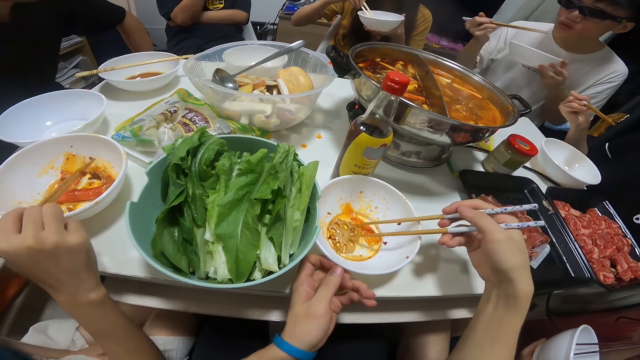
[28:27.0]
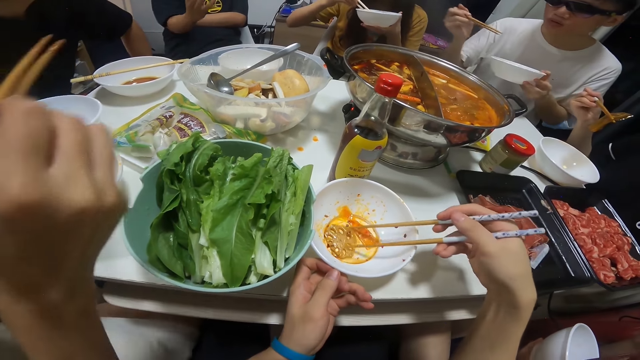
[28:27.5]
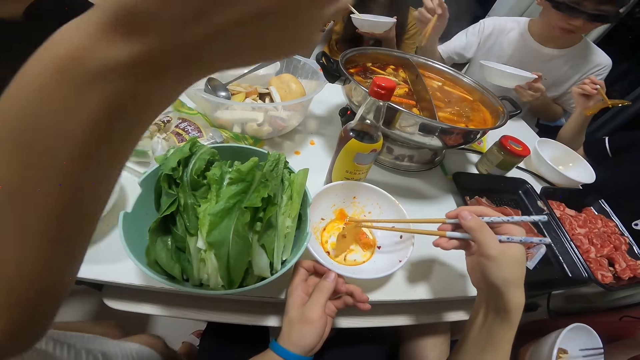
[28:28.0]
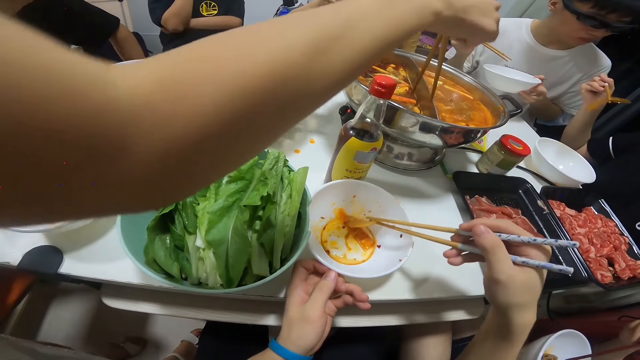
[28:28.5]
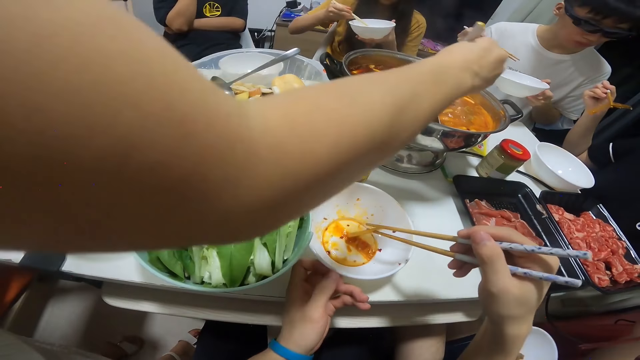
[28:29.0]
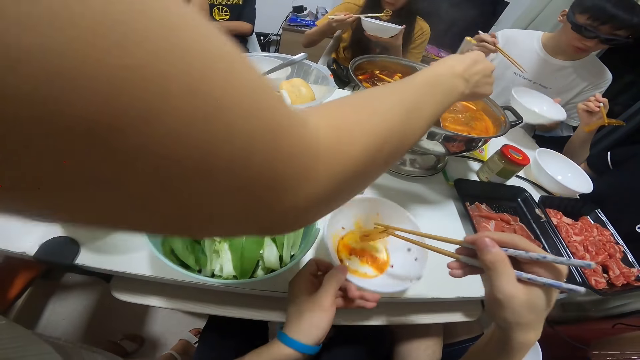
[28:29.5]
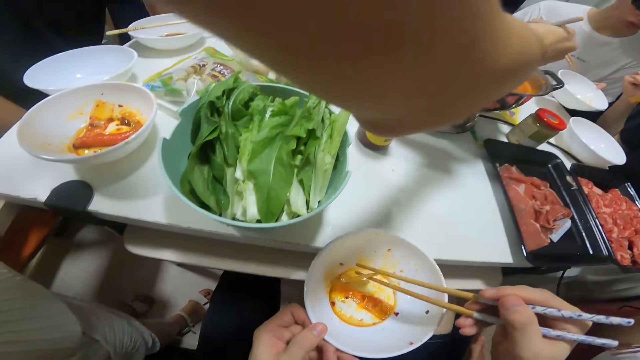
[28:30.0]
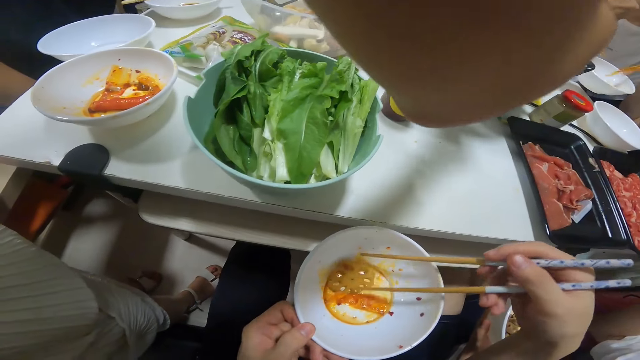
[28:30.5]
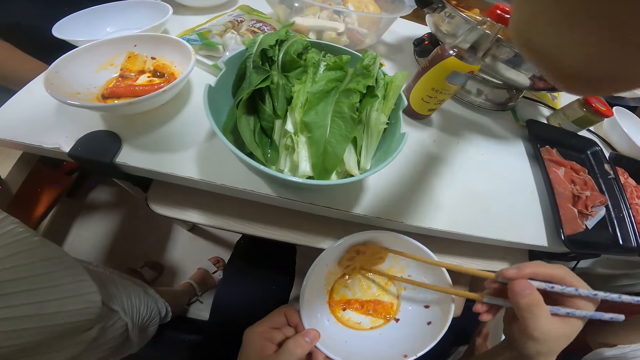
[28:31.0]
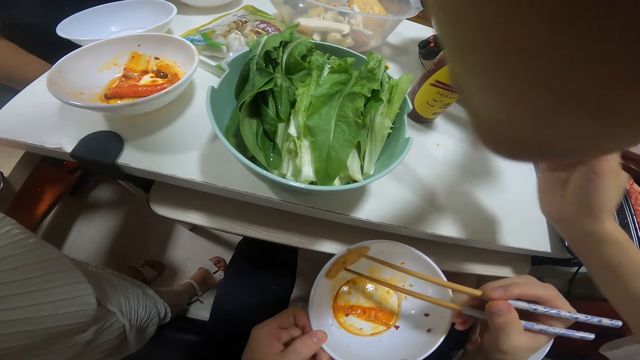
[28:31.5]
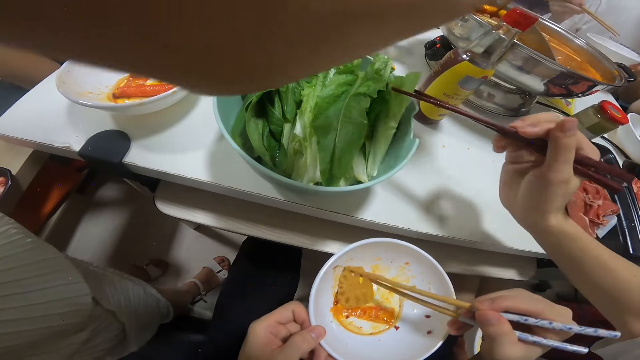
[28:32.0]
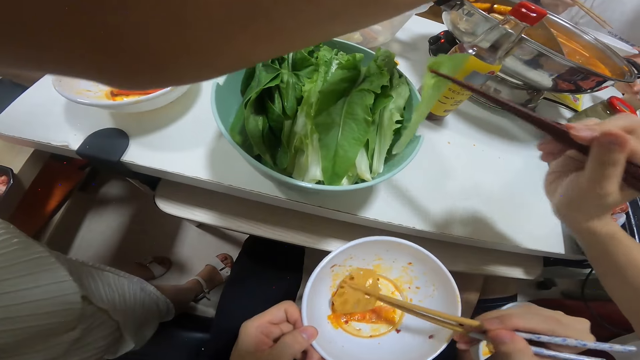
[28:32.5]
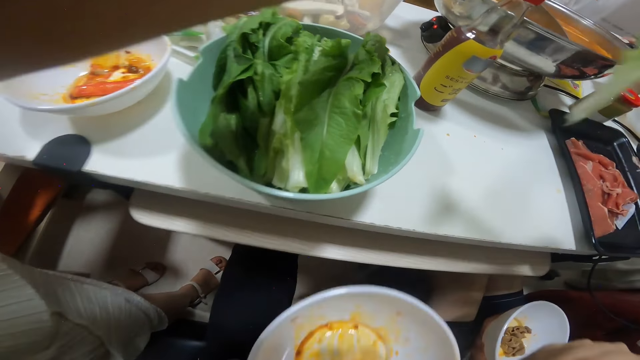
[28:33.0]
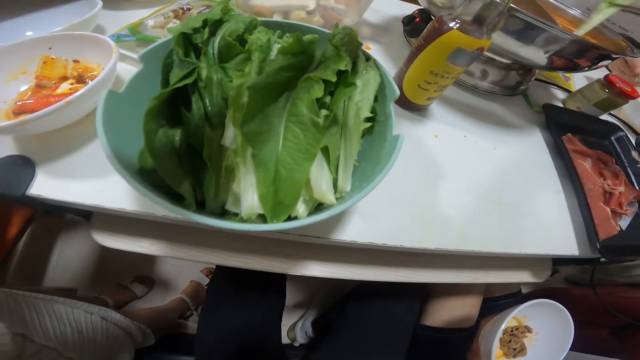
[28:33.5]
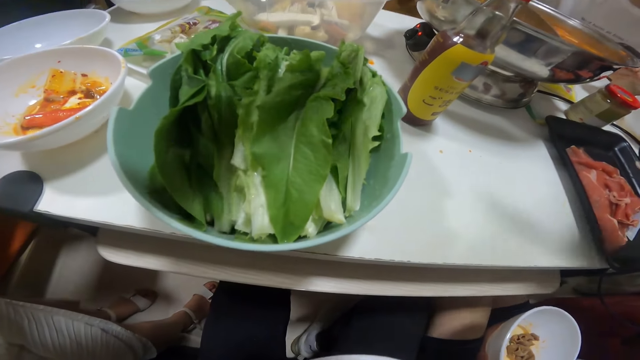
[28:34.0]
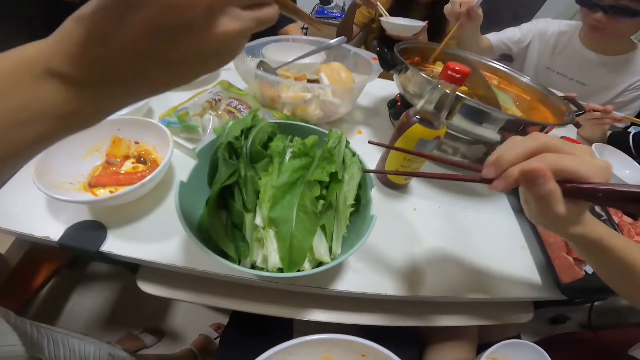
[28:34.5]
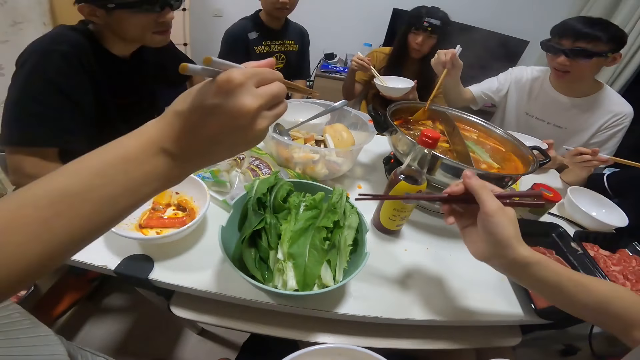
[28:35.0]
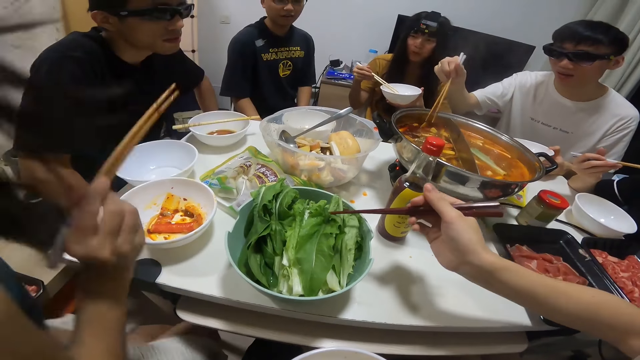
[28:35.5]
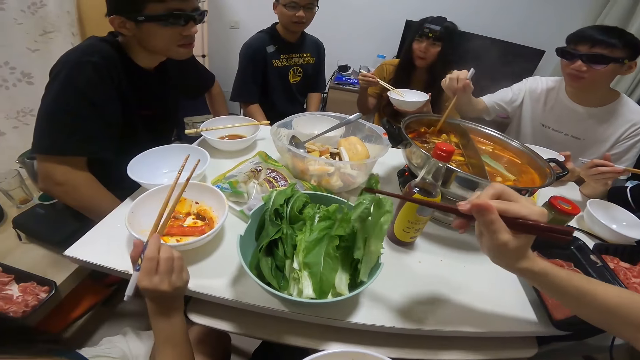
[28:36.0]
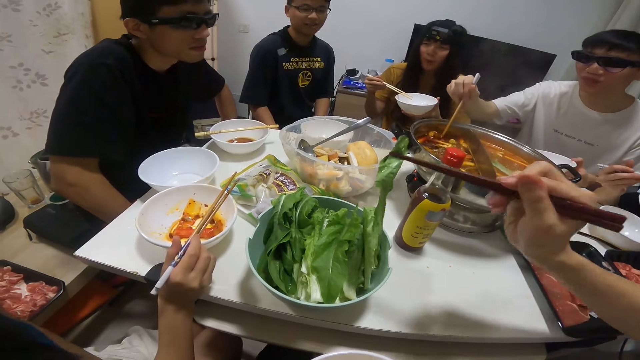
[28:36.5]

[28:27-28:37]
A woman searches through the big soup bowl on the table with her pair of chopsticks in her right hand. The camera wearer places her plate on her lap with her right hand. A man picks a lettuce from a bowl on the table with his pair of chopsticks in his right hand. The camera wearer eats the biscuit in her plate with the pair of chopsticks in her right hand. The man drops the lettuce into the big soup bowl on the table with the pair of chopsticks in his right hand. The woman removes her pair of chopsticks from the soup bowl on the table with her right hand. Another man searches through the big soup bowl on the table with his pair of chopsticks in his right hand. The first man picks another lettuce from the bowl on the table with his pair of chopsticks in his right hand.

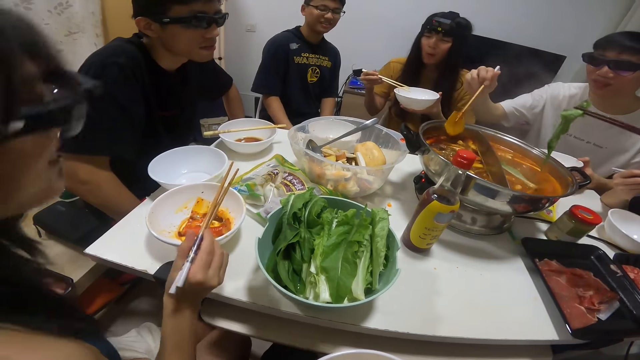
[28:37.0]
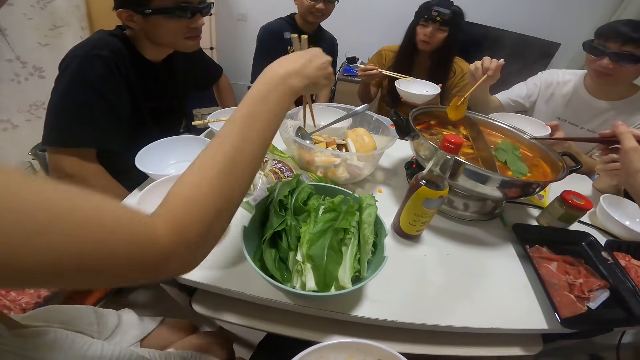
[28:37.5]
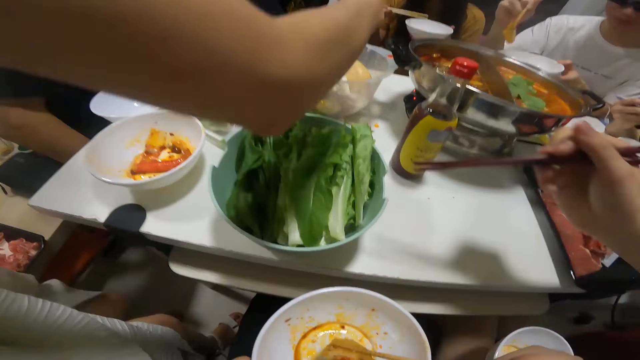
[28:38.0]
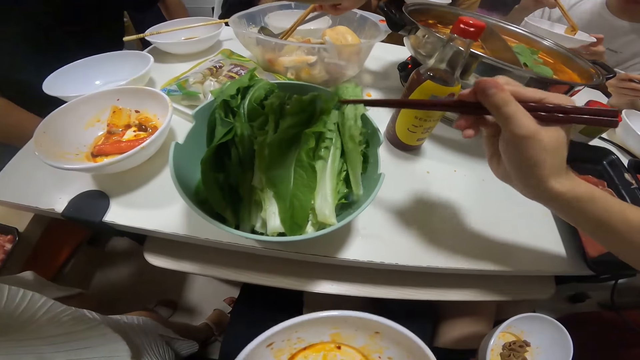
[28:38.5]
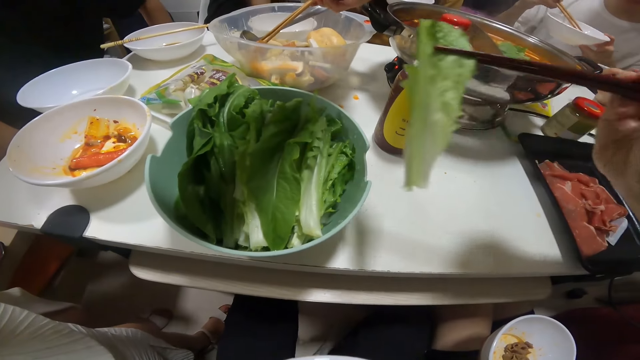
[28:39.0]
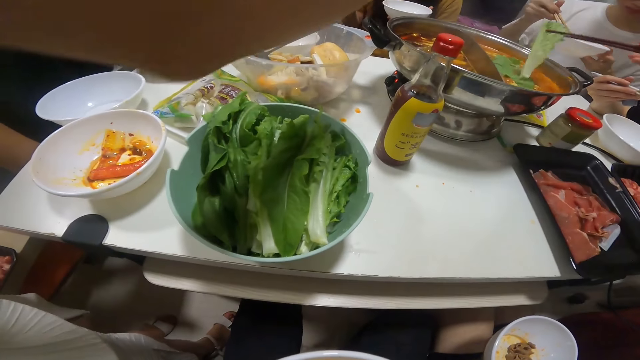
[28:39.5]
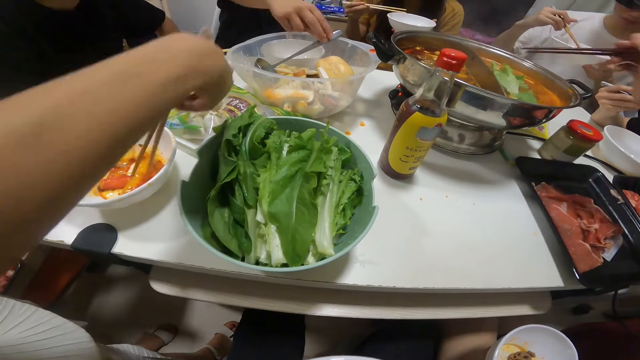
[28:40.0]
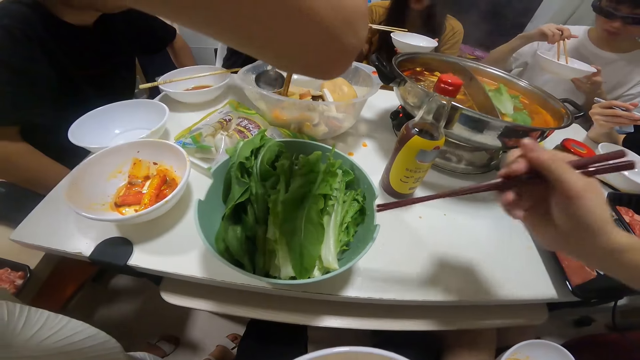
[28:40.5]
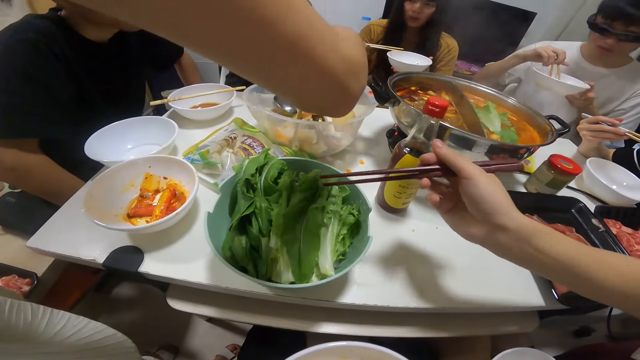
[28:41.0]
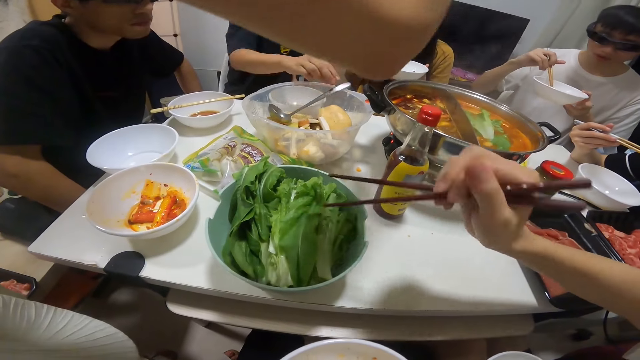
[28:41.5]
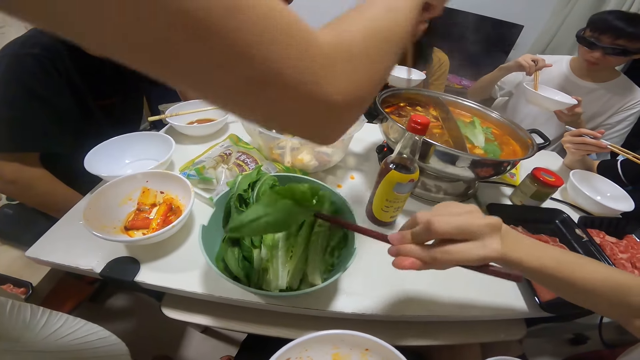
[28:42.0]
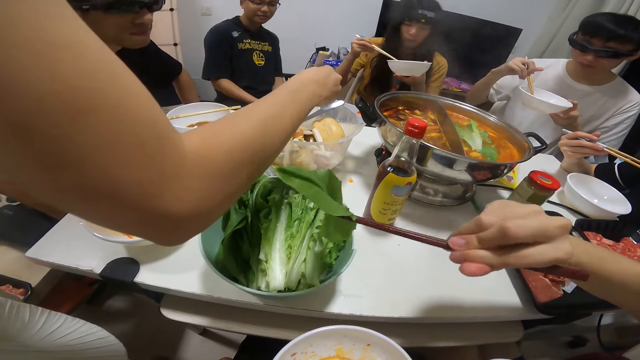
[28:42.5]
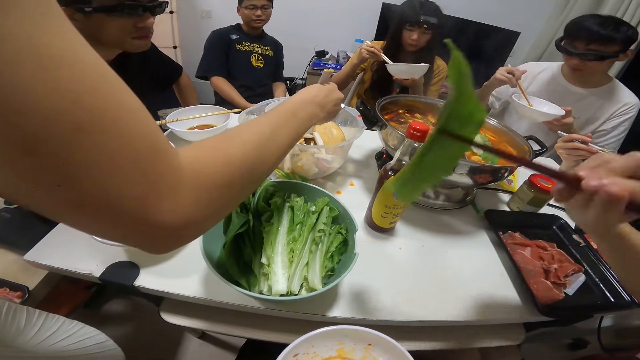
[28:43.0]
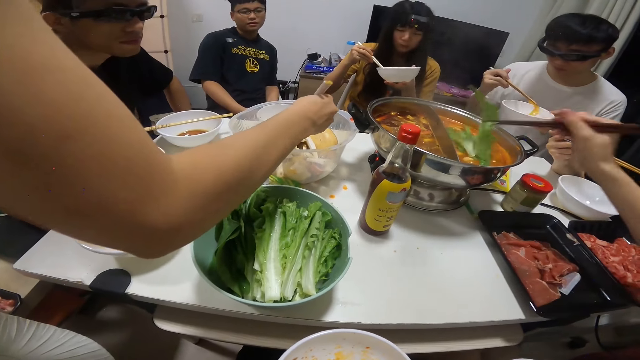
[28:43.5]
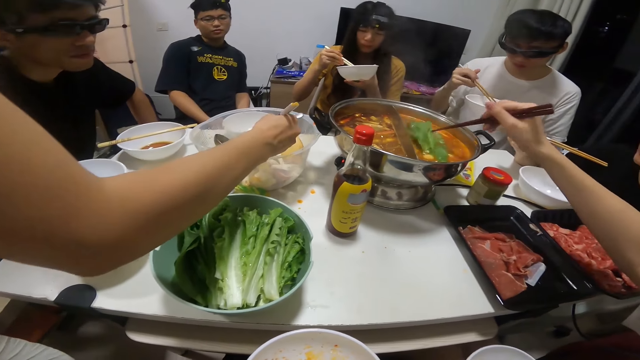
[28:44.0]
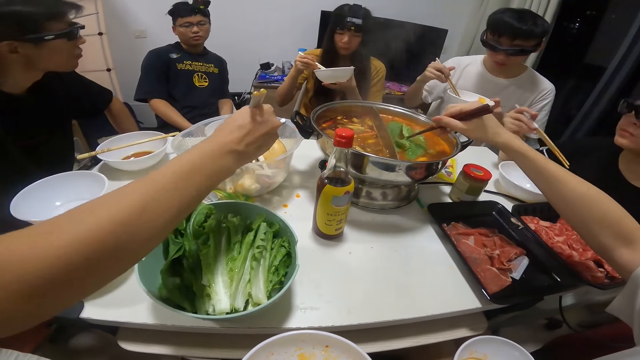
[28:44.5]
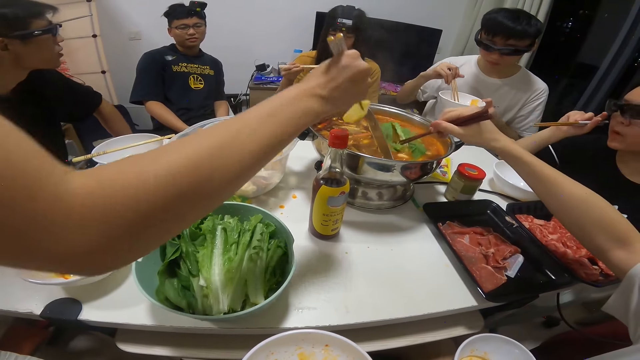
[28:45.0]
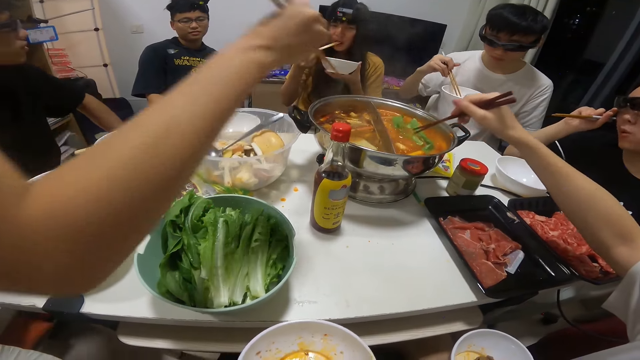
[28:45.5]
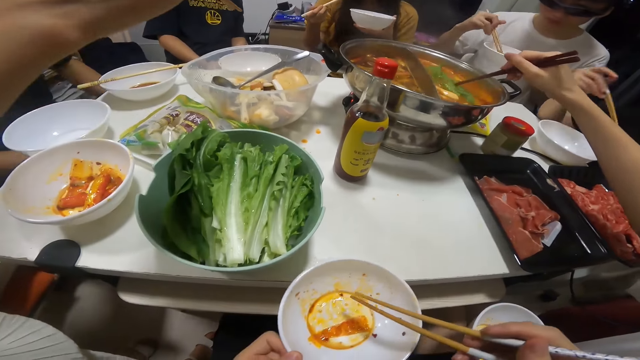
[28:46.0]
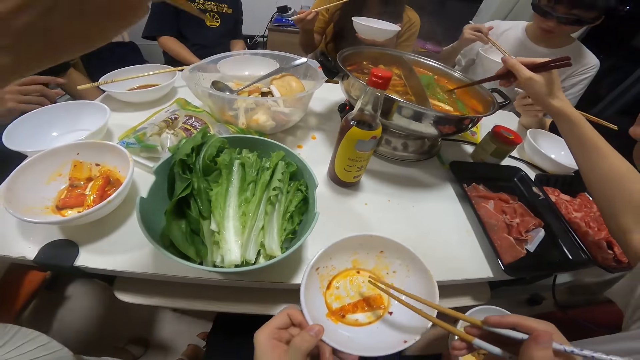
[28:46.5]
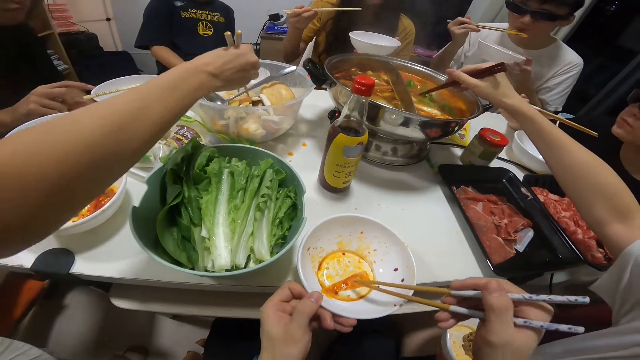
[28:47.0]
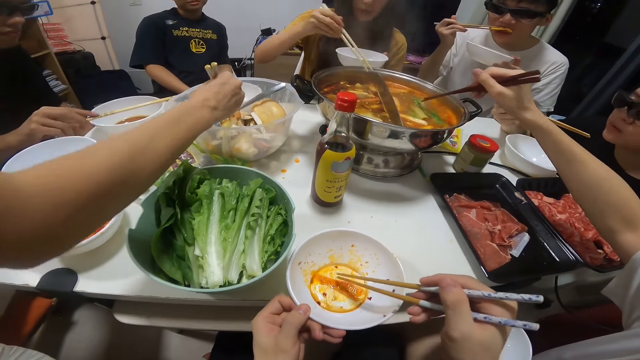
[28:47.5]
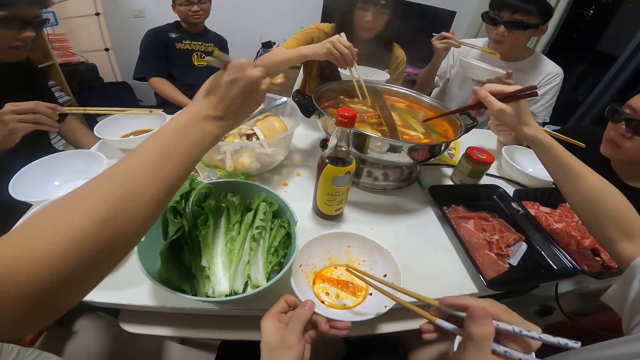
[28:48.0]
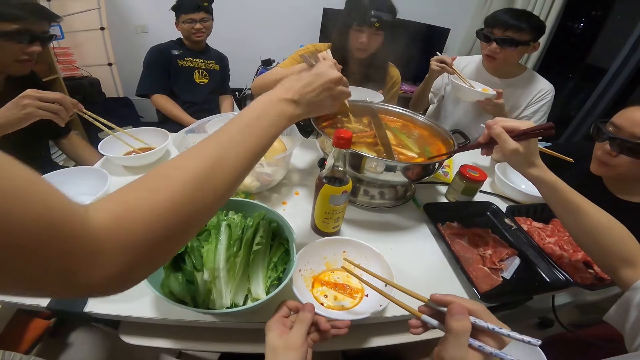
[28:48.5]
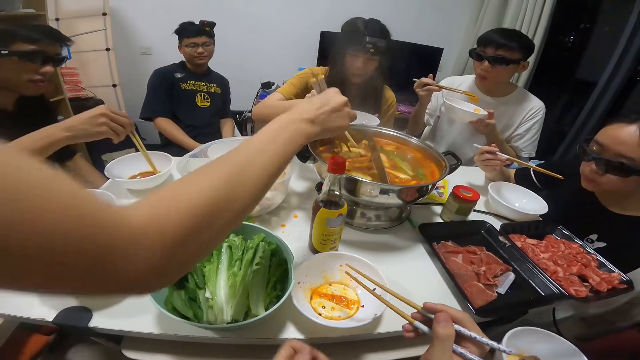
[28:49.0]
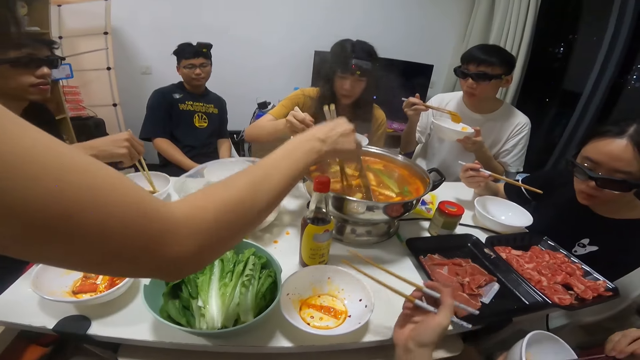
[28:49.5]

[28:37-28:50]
A man drops the lettuce into the big soup bowl on the table with the pair of chopsticks in his right hand. Another man picks a biscuit from the big soup bowl on the table with the pair of chopsticks in his right hand. A woman picks a piece of bread from a bowl on the table with the pair of chopsticks in her right hand. The second man drops the biscuit from the big soup bowl on the table into his plate with the pair of chopsticks in his right hand. The first man picks another lettuce from the bowl on the table with his pair of chopsticks in his right hand. The first man drops the lettuce into the big soup bowl on the table with the pair of chopsticks in his right hand. The woman drops the piece of bread into her plate on the table with her pair of chopsticks in her right hand. A third man touches a ladle in the bowl on the table with his right hand. The woman picks another piece of bread from the bowl on the table with the pair of chopsticks in her right hand. The first man picks another lettuce from the bowl on the table with his pair of chopsticks in his right hand. The third man removes his right hand from the ladle in the bowl. The woman drops the piece of bread into the soup bowl on the table with the pair of chopsticks in her right hand. The woman picks another piece of bread from the bowl on the table with the pair of chopsticks in her right hand. The first man drops the lettuce into the big soup bowl on the table with his pair of chopsticks in his right hand. The first man stirs the lettuces in the big soup bowl with the pair of chopsticks in his right hand. Another woman adjusts a pair of glasses on her face with her right hand. The first woman drops the piece of bread into the soup bowl on the table with the pair of chopsticks in her right hand. The camera wearer places her plate on the table with her left hand. The second woman removes her right hand from the glasses. The first woman picks another piece of bread from the bowl on the table with the pair of chopsticks in her right hand. The second man eats the biscuit in his plate with the pair of chopsticks in his right hand. A third woman picks a biscuit from the big soup bowl with the pair of chopsticks in her right hand. The first woman drops the piece of bread into the soup bowl on the table with the pair of chopsticks in her right hand. The first woman stirs the pieces of bread in the big soup bowl with the pair of chopsticks in her right hand.
